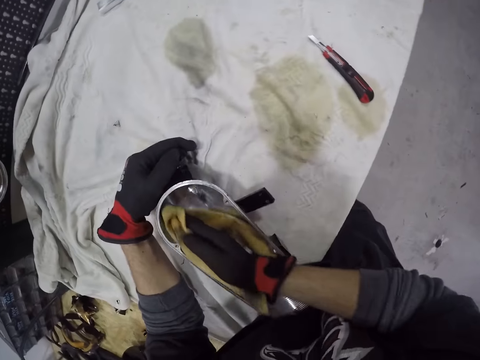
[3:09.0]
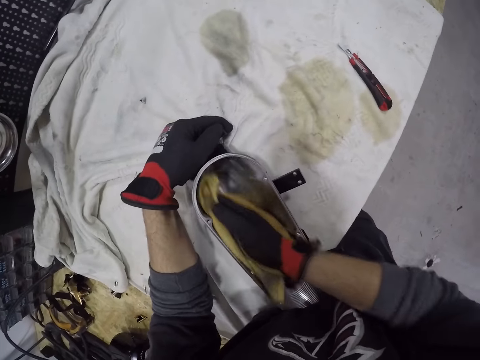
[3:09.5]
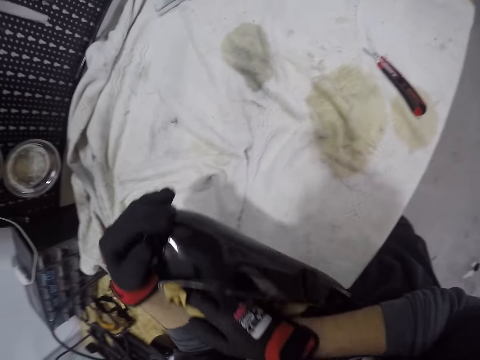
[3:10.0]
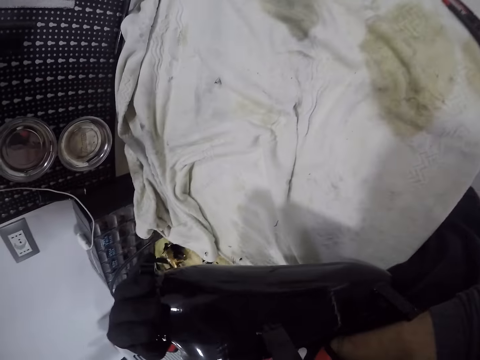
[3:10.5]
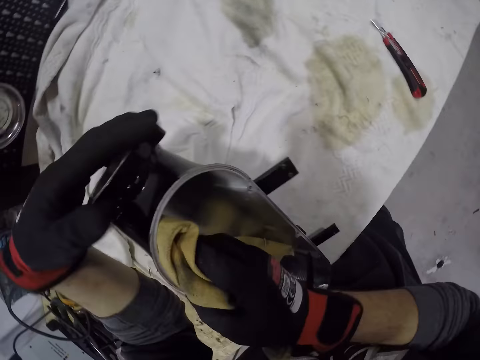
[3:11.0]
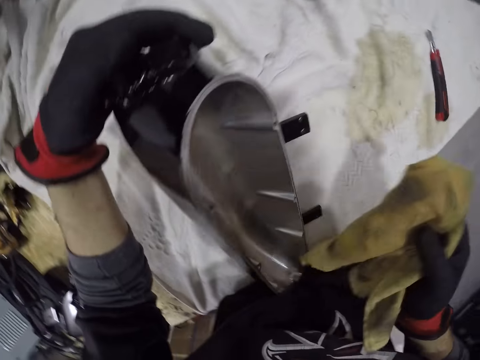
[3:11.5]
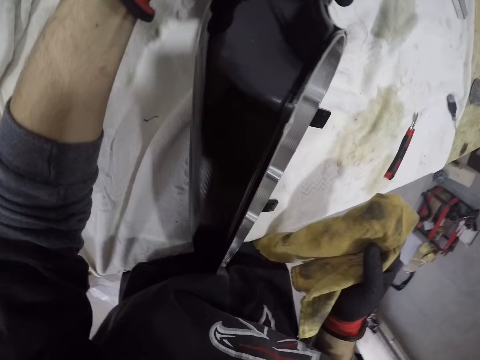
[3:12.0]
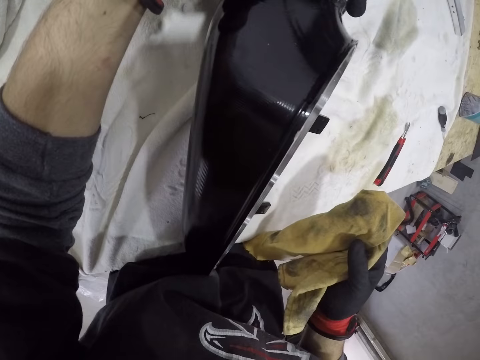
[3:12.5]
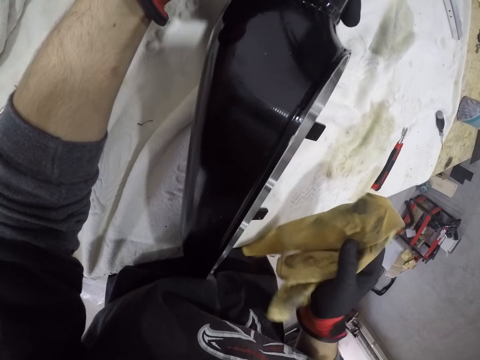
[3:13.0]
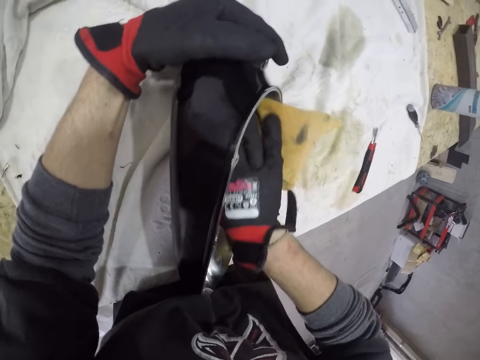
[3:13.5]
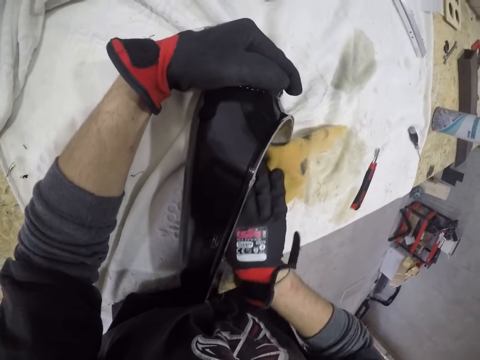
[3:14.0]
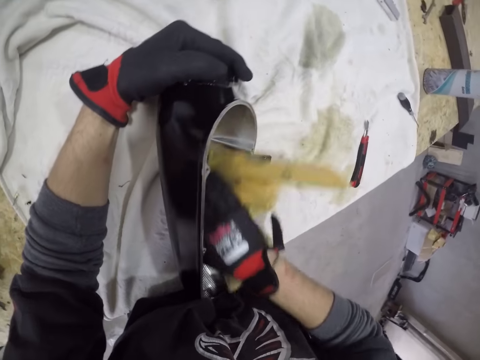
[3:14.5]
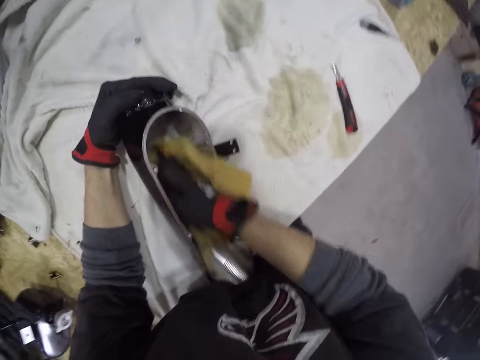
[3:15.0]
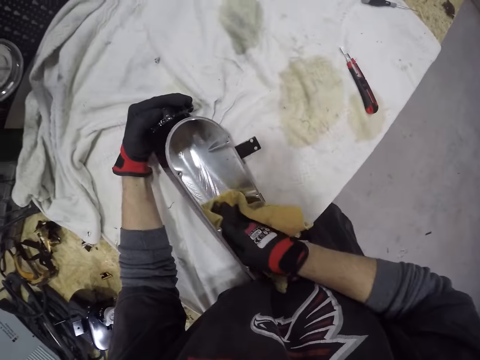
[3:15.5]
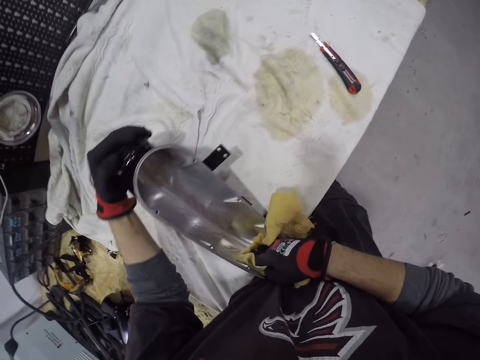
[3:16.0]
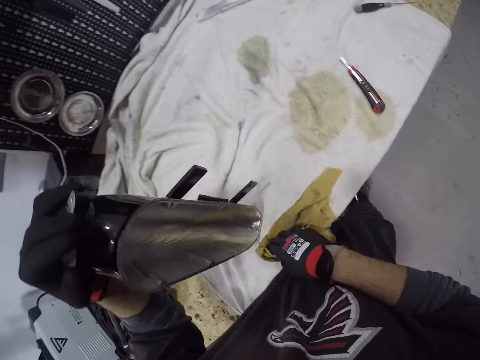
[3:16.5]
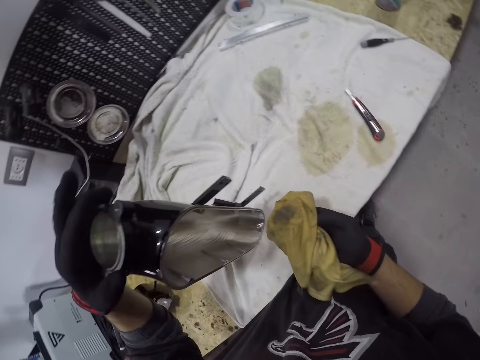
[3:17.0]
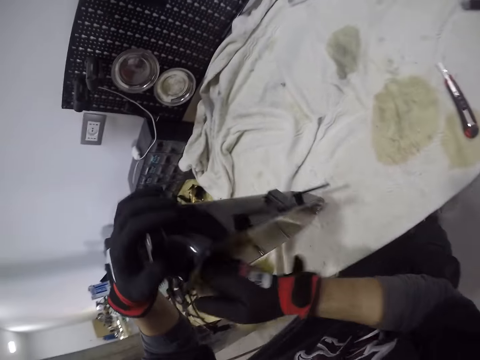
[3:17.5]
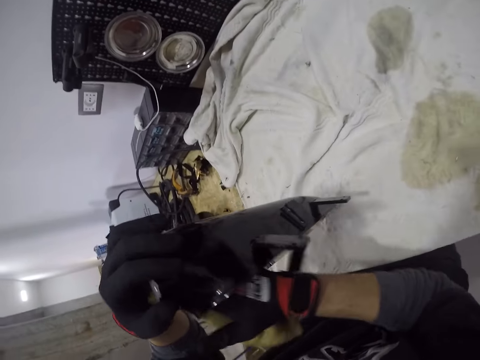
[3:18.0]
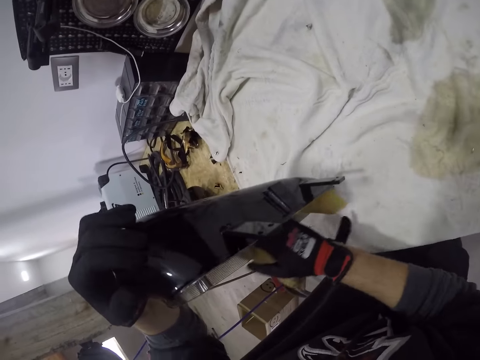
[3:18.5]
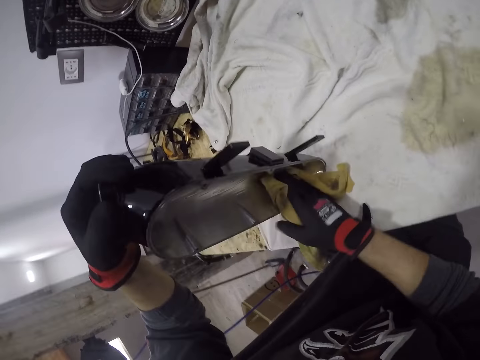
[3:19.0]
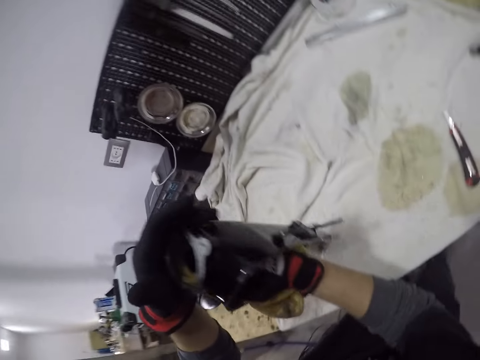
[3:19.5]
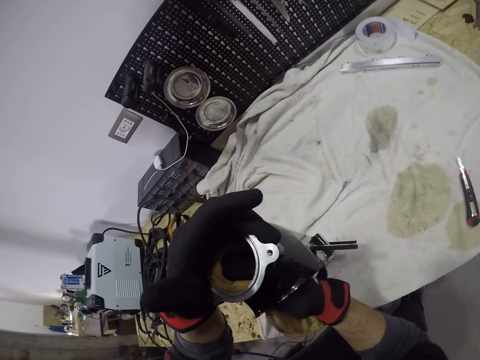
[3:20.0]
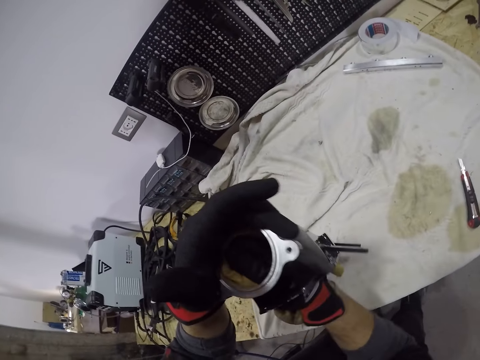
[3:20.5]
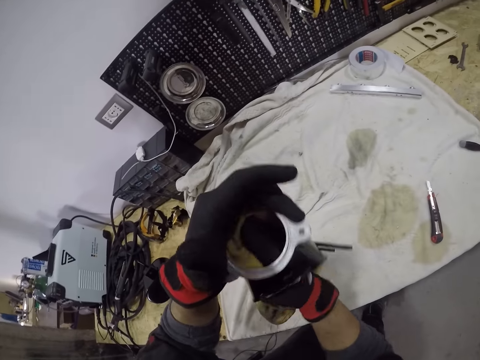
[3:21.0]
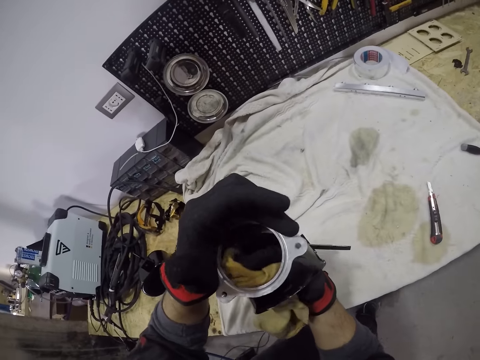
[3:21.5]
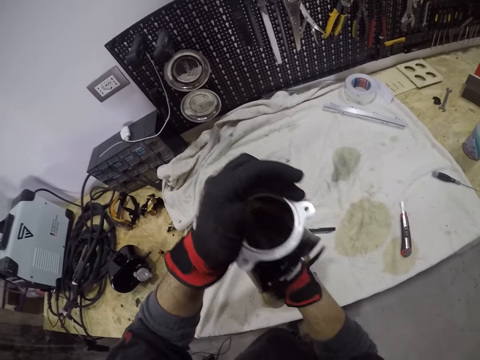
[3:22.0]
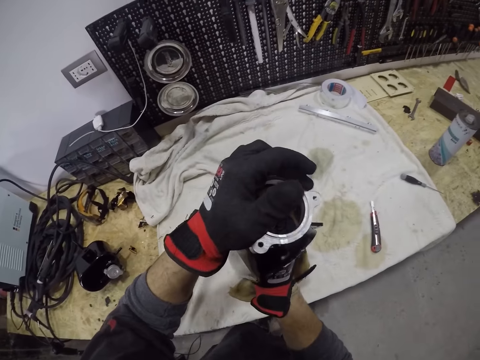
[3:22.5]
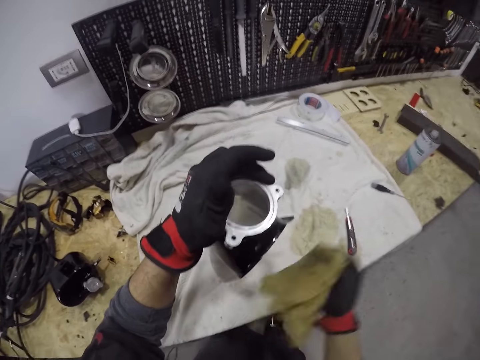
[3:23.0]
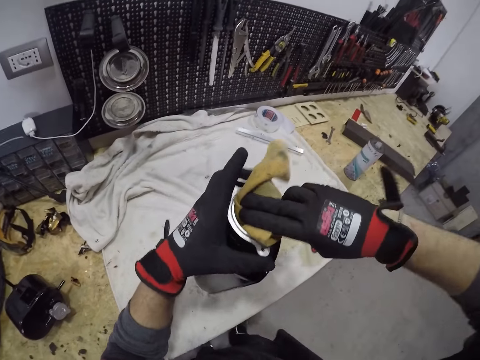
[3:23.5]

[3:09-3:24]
The camera wearer lifts the headlight case with his gloved left hand. He cleans the headlight case in his gloved left hand with the rag in his gloved right hand.

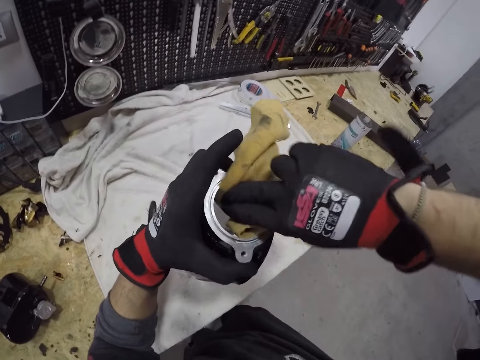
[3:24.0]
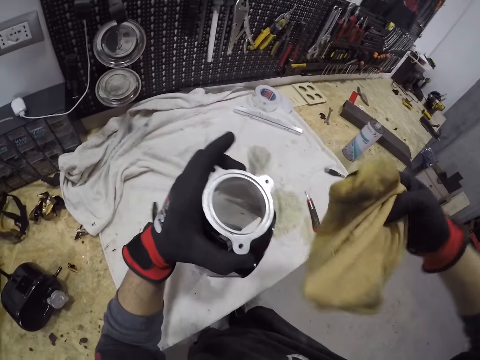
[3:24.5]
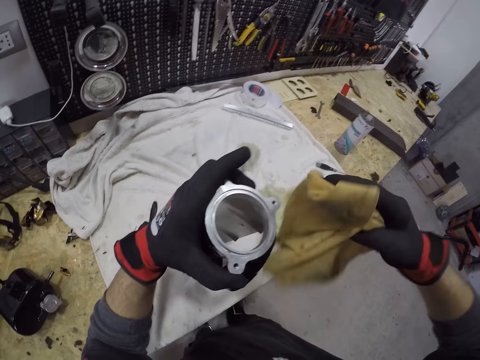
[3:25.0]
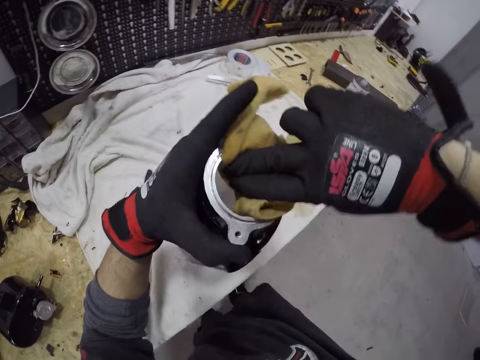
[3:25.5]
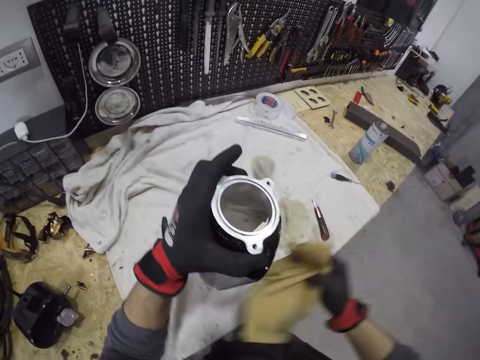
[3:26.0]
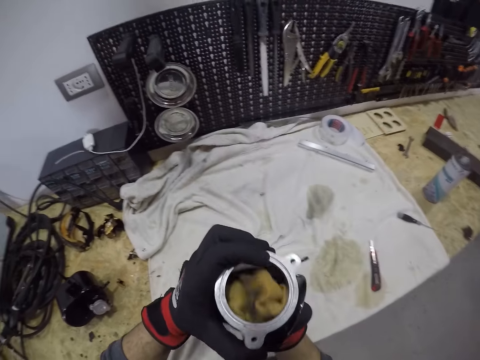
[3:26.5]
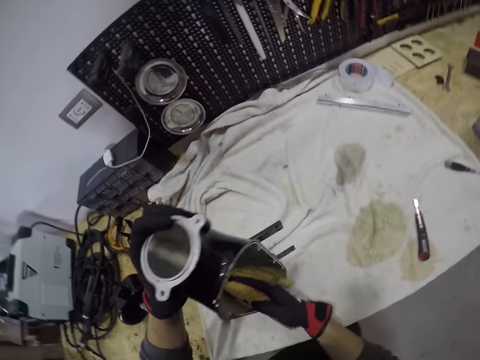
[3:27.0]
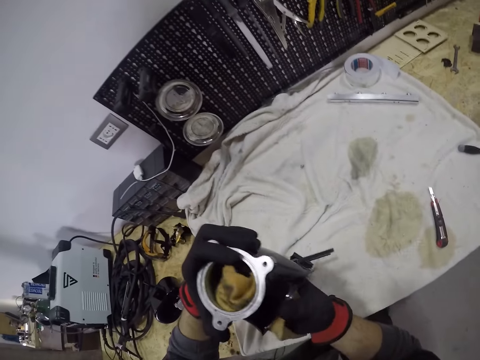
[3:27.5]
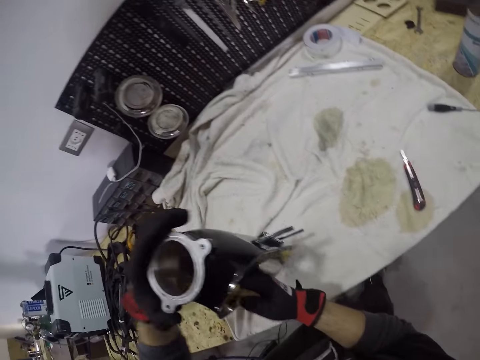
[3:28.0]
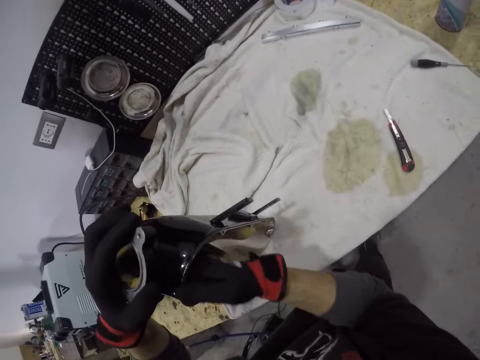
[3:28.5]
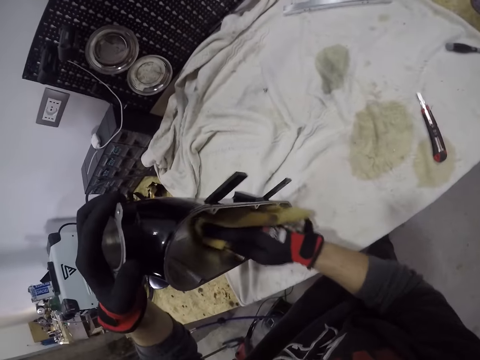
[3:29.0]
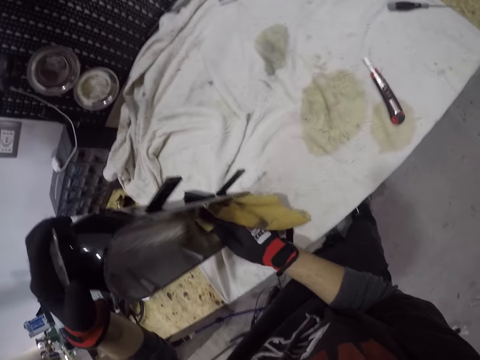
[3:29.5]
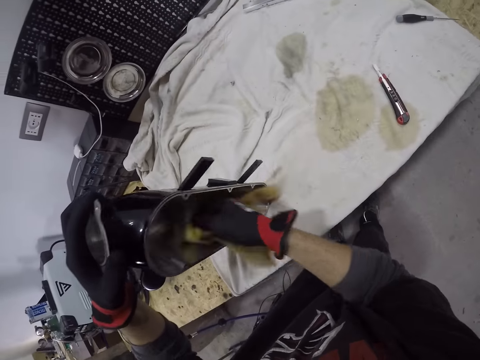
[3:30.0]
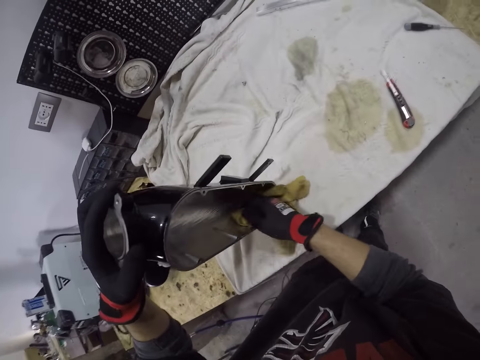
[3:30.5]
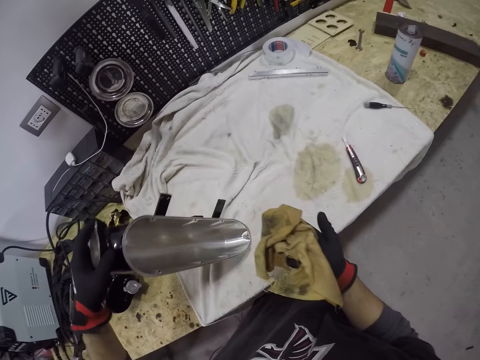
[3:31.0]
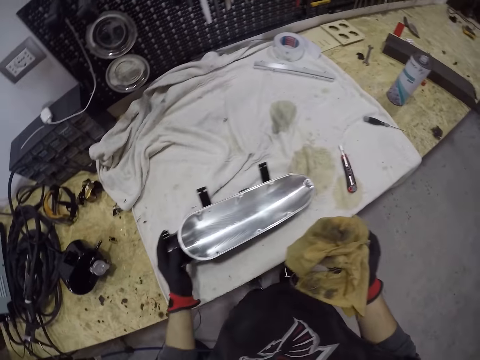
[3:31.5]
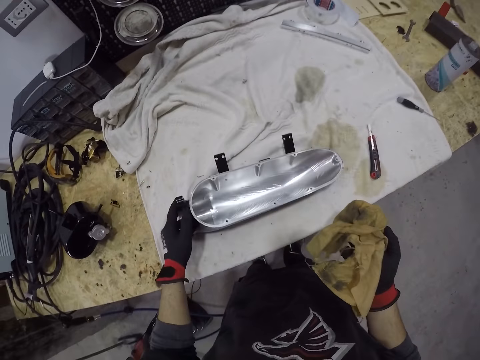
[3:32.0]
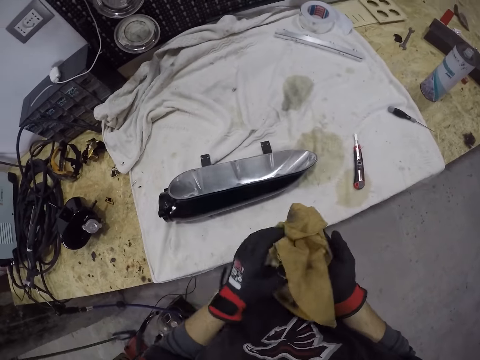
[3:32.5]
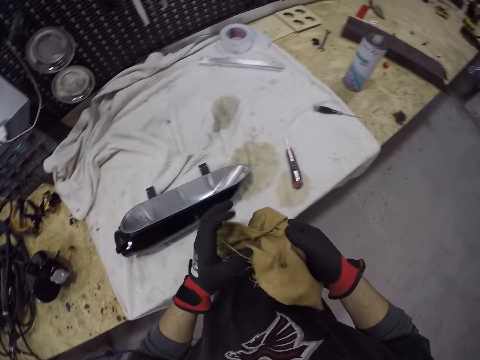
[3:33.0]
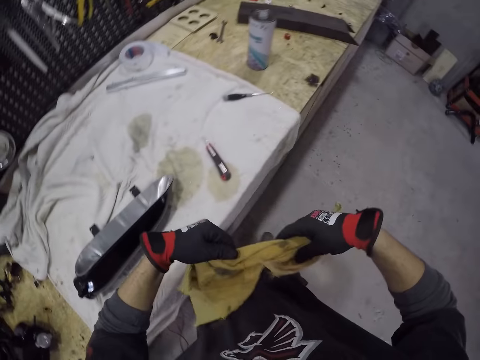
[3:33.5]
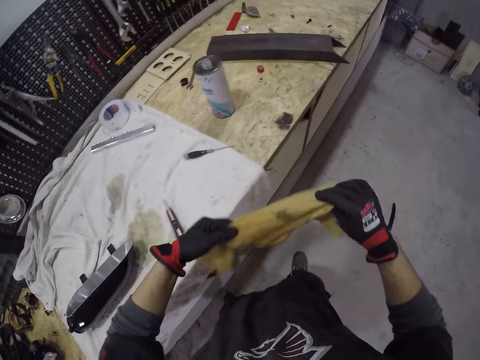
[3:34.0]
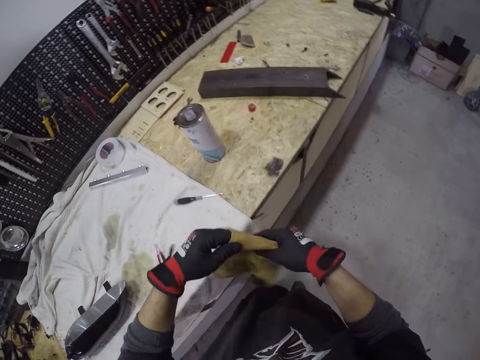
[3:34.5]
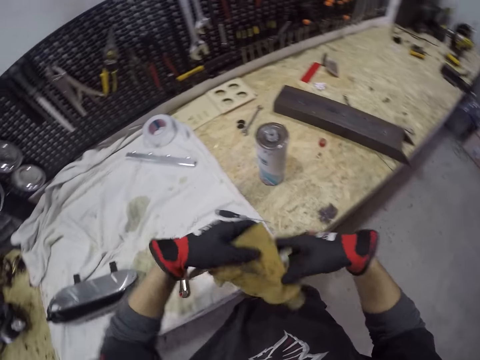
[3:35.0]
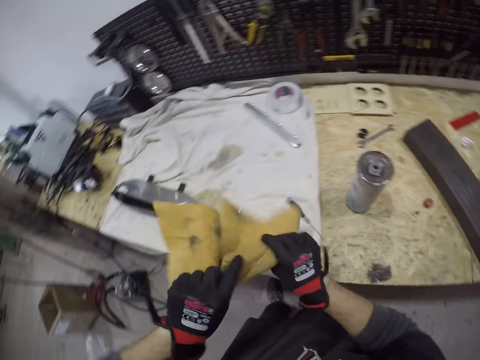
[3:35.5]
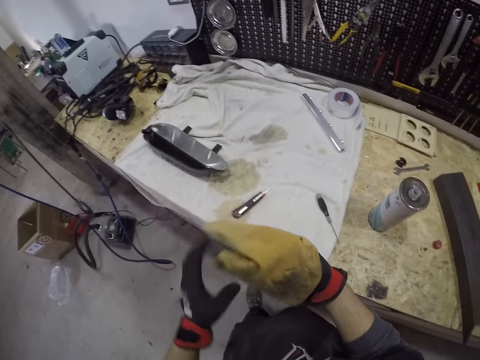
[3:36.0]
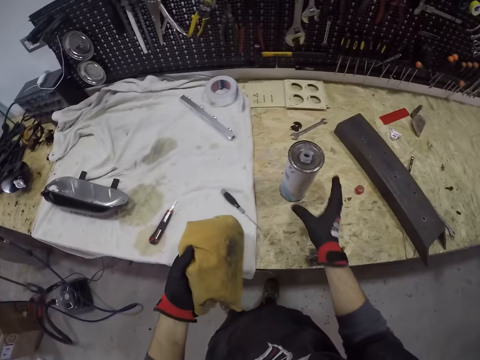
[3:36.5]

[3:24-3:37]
The camera wearer drops the headlight case on the workshop table with his gloved left hand. He folds the rag with both gloved hands.
